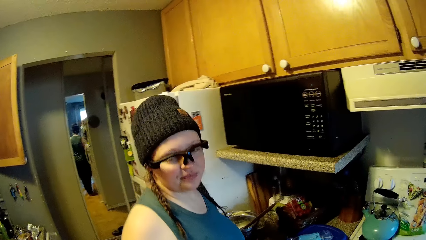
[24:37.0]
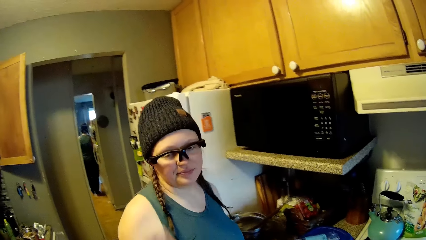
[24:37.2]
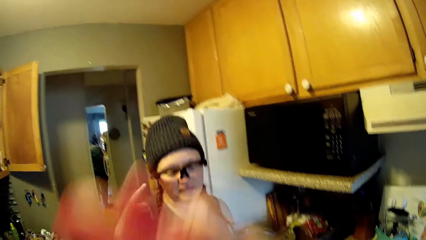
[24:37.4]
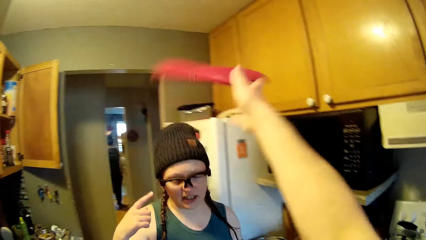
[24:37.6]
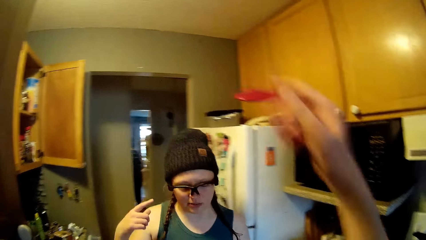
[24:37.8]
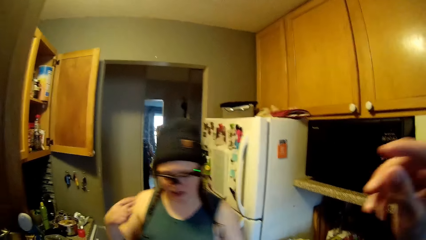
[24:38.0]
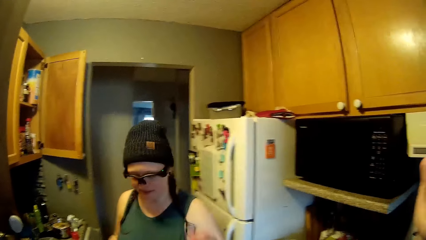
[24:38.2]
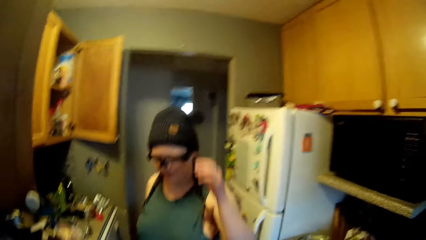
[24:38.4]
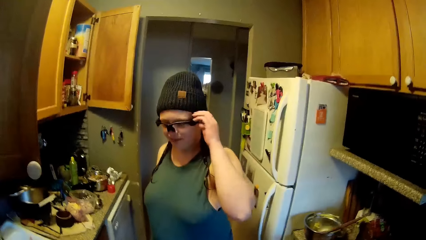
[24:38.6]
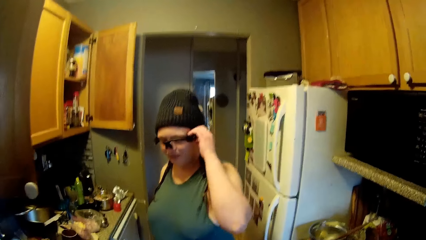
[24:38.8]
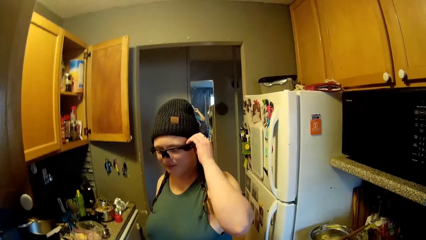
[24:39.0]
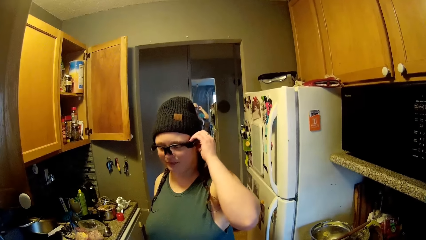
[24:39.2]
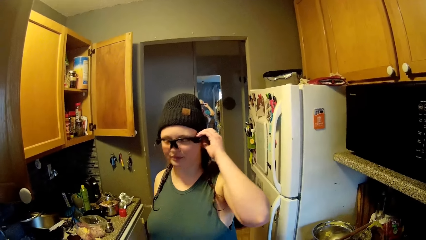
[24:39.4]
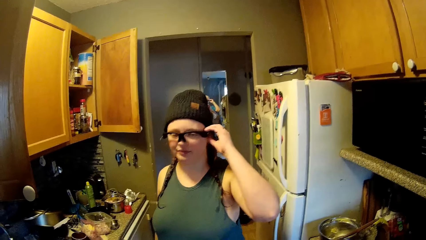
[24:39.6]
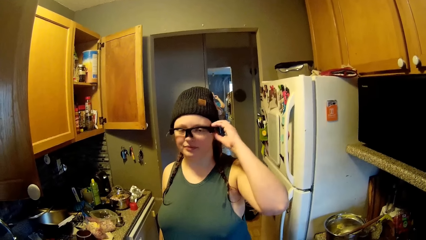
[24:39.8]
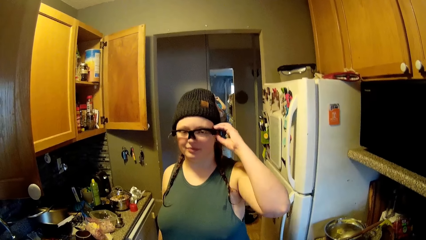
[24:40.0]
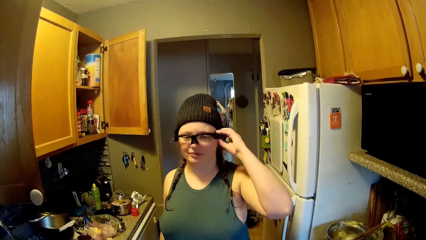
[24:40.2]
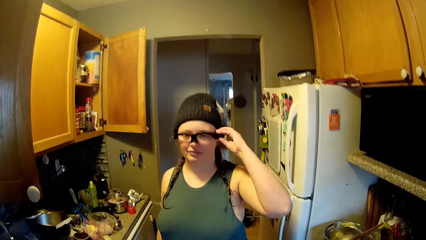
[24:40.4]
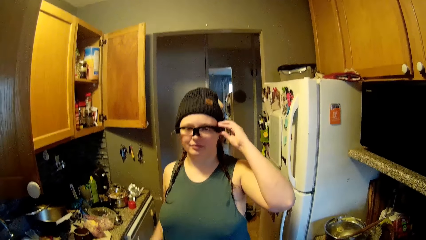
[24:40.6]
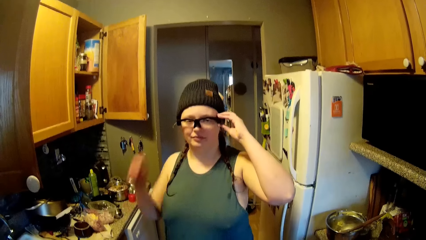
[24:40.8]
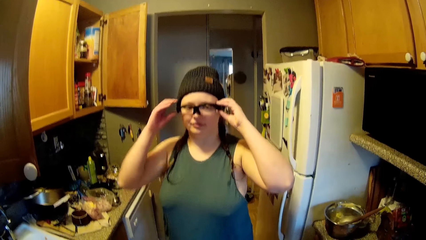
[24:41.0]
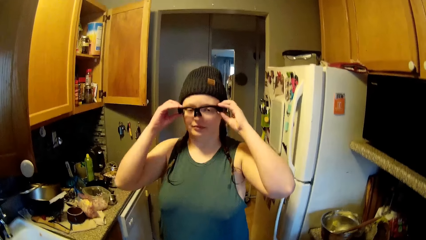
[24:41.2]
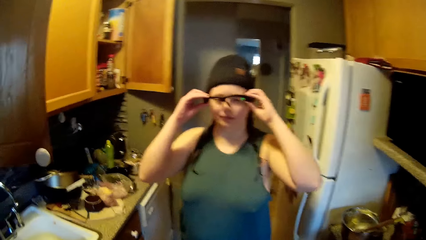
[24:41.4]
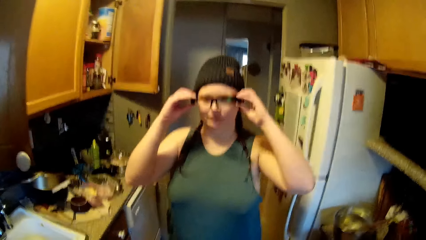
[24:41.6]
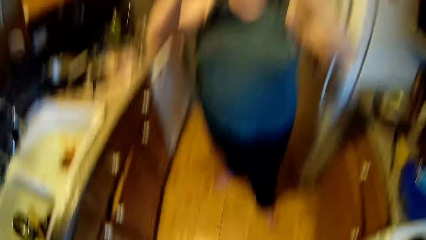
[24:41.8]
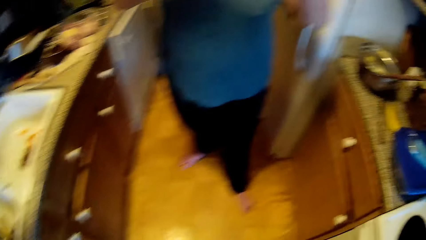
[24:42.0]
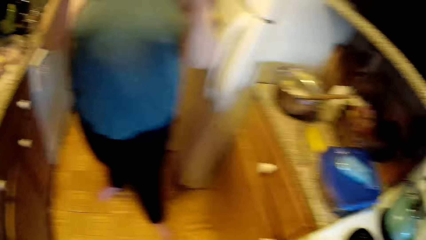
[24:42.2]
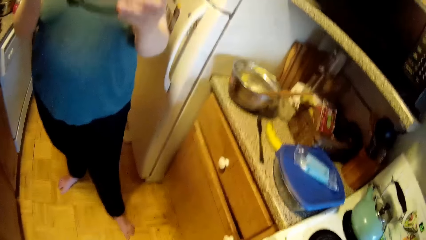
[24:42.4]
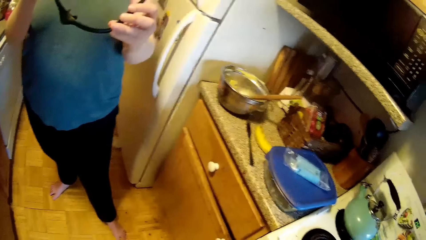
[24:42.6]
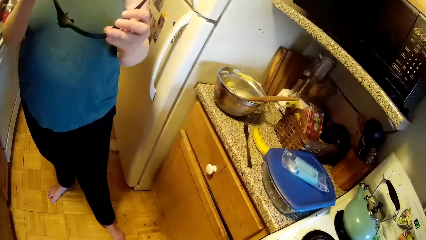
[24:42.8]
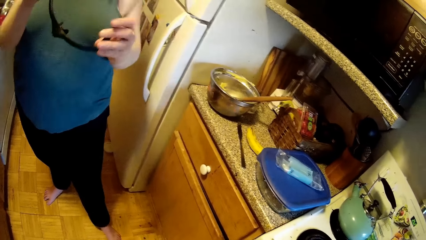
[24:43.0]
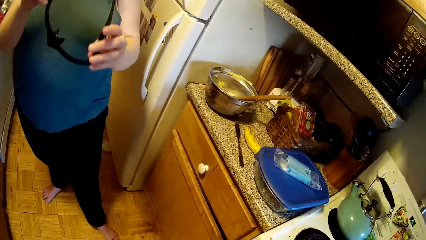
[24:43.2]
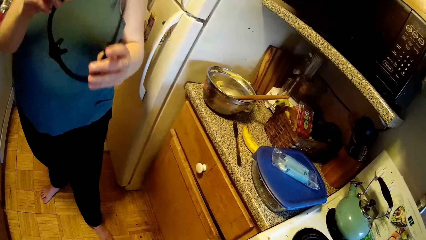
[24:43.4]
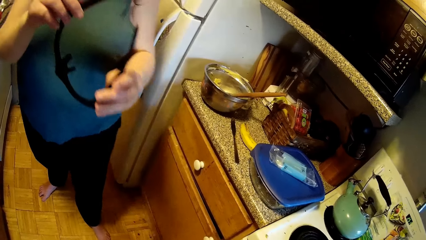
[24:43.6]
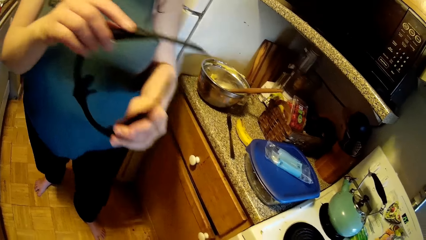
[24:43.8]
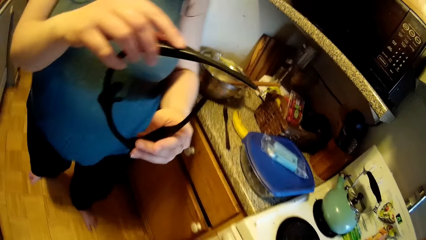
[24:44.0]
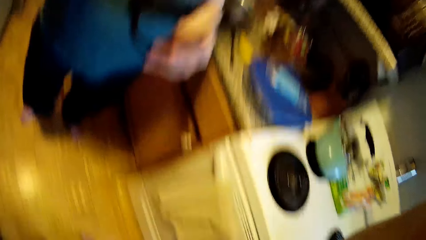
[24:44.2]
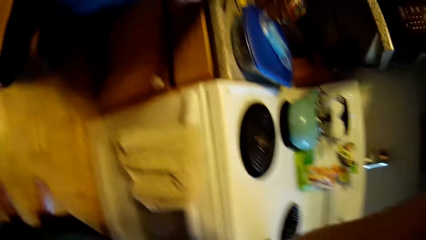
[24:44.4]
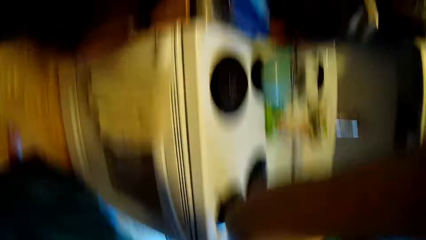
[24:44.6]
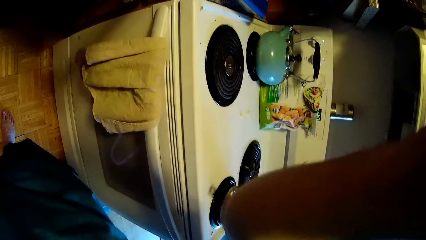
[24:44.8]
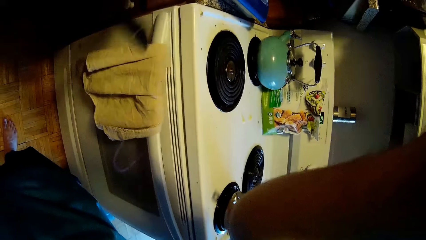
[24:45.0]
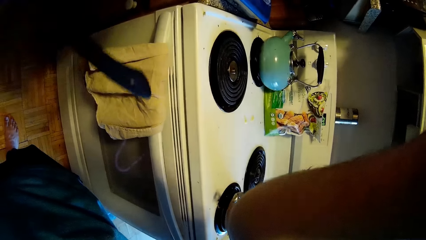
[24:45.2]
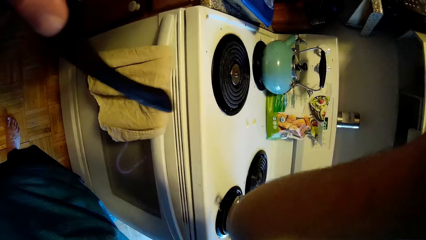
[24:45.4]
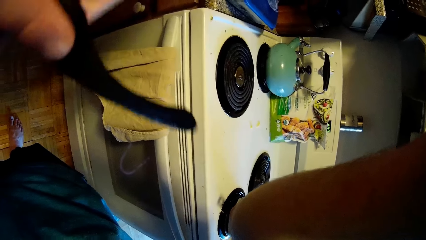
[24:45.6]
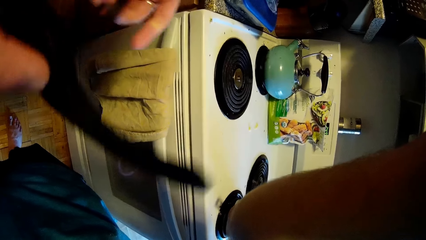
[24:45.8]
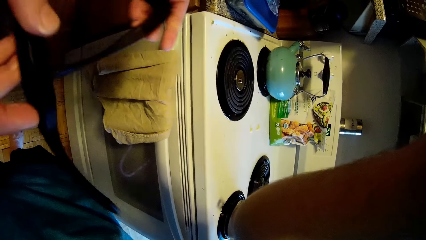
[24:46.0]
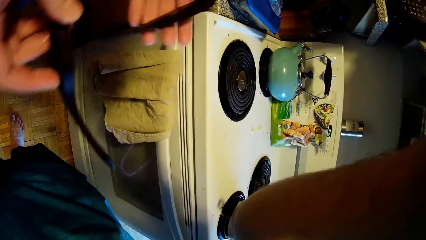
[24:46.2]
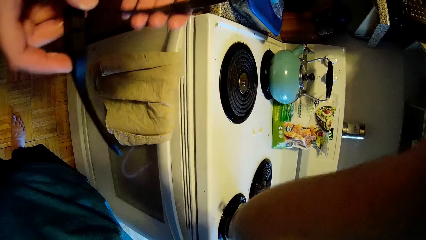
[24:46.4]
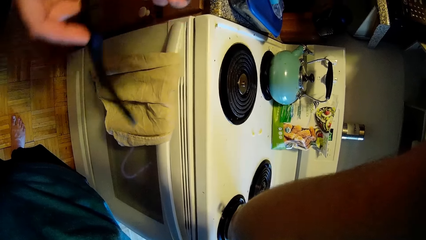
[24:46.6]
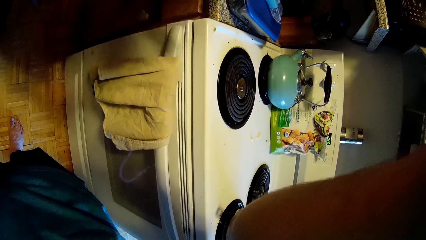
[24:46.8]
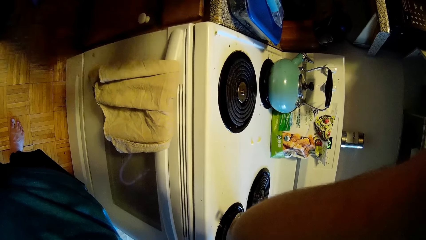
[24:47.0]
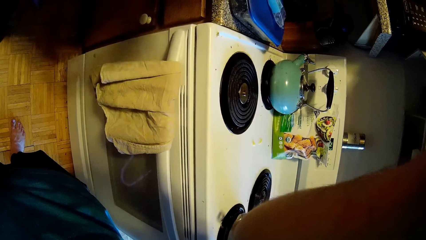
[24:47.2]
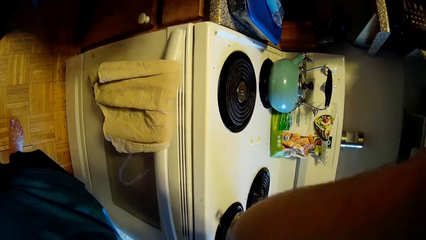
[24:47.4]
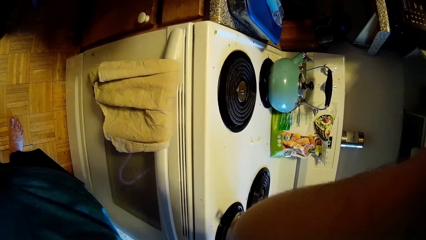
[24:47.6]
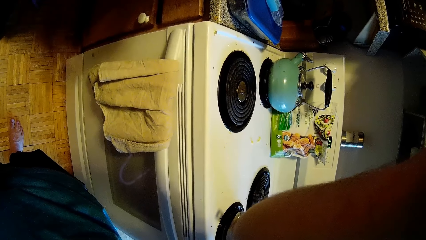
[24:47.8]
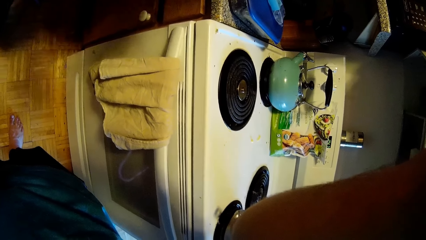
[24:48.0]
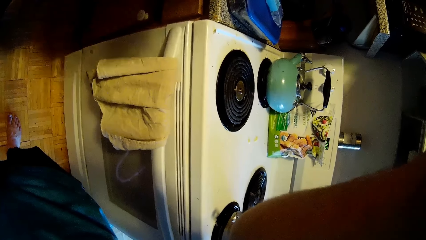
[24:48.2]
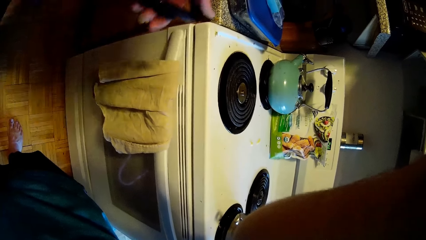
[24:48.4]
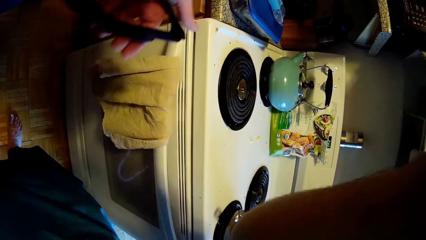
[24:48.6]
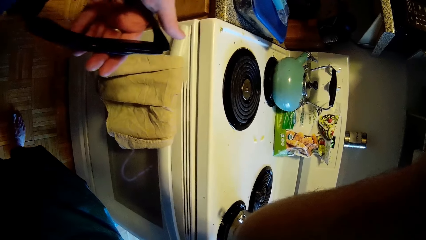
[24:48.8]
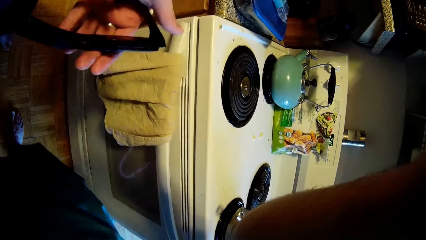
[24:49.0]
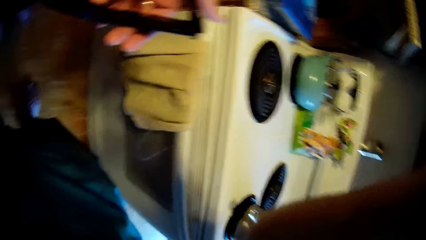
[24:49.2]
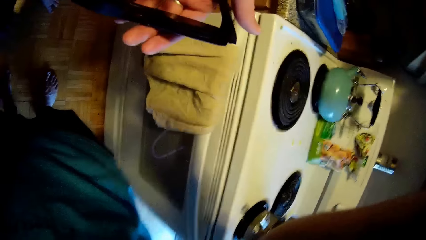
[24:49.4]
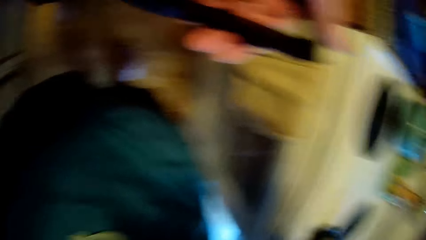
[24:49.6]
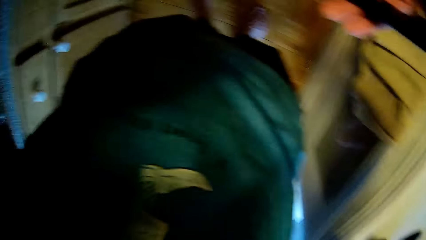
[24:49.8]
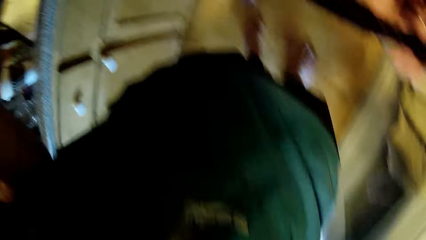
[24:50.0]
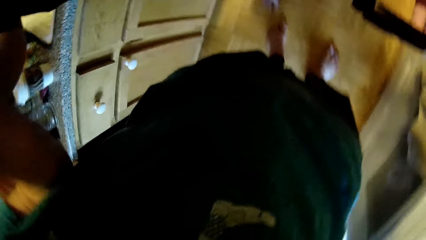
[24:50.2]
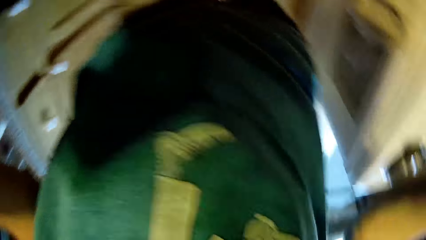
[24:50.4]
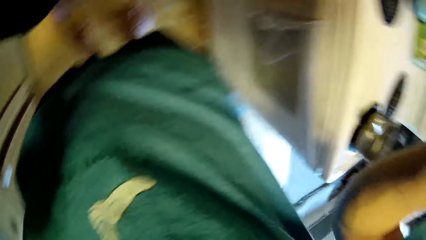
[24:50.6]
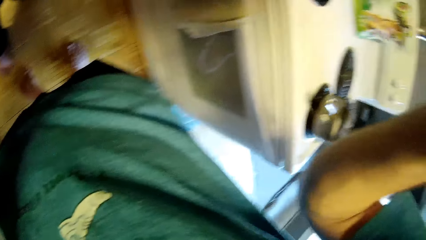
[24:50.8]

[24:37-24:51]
The camera wearer throws the mitten on the fridge with his right hand. The woman touches the glasses on her face with her left hand. The woman holds her glasses. The woman removes the glasses on her face with both hands. The woman folds the glasses with both hands. The camera wearer does something.
